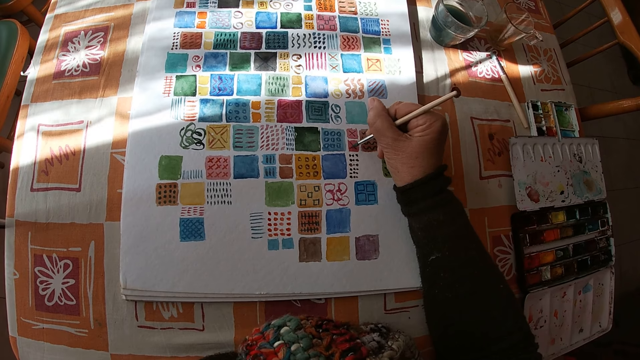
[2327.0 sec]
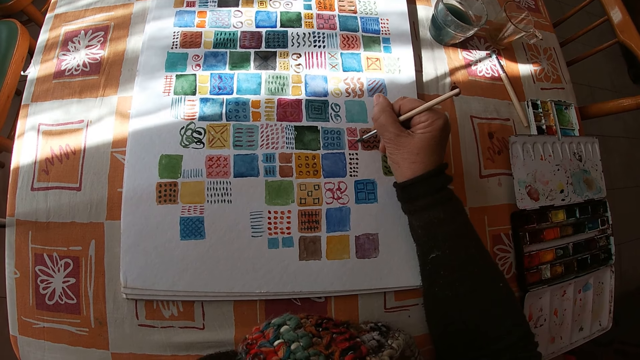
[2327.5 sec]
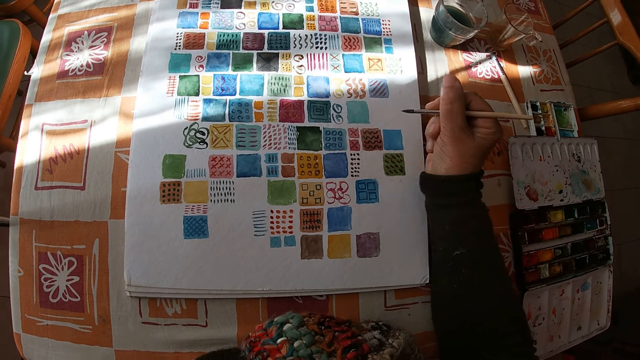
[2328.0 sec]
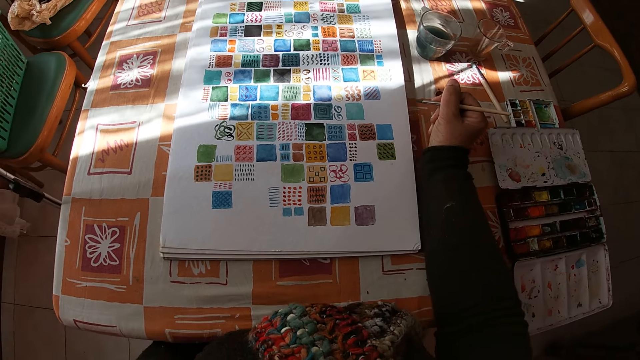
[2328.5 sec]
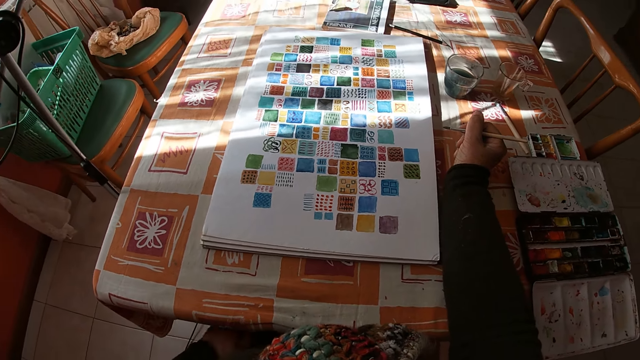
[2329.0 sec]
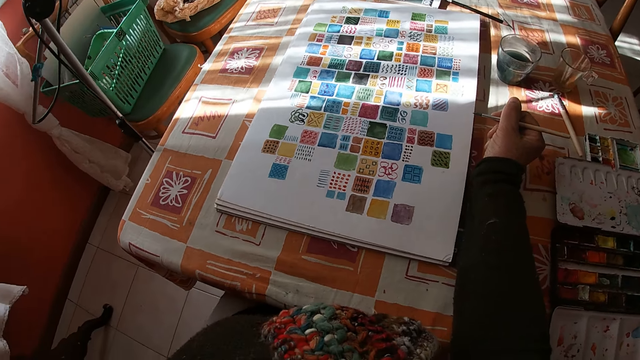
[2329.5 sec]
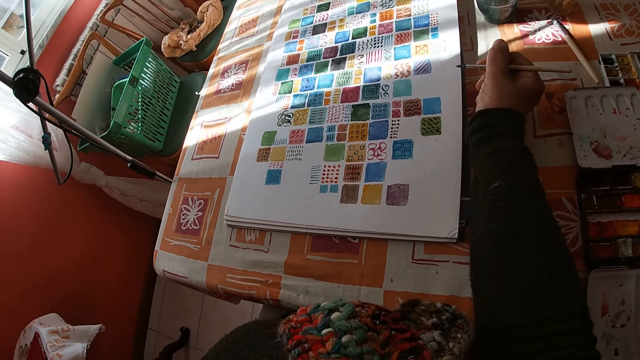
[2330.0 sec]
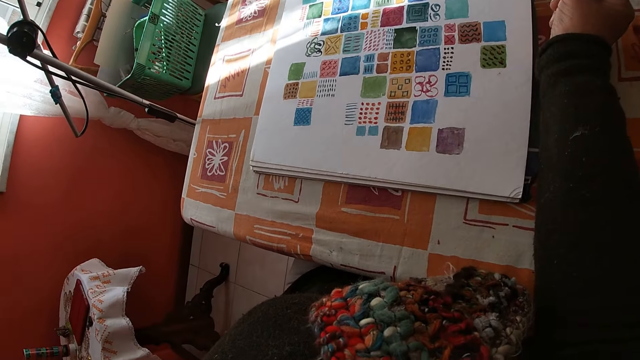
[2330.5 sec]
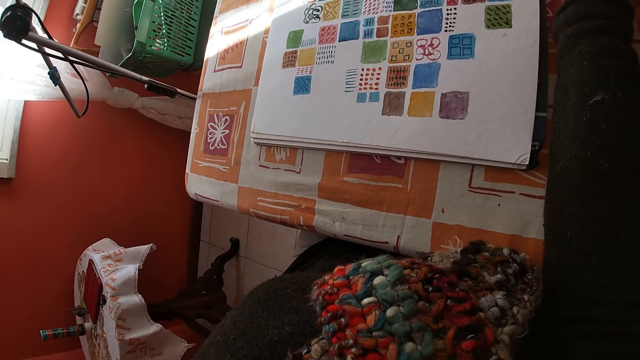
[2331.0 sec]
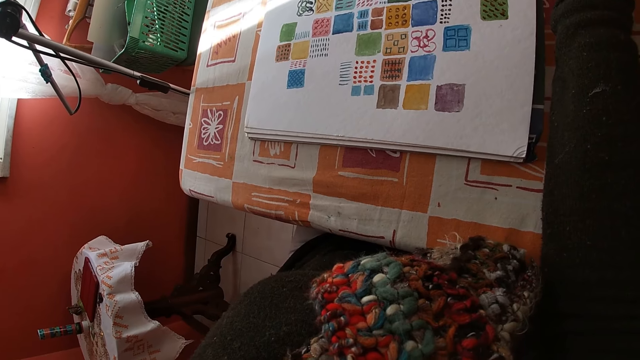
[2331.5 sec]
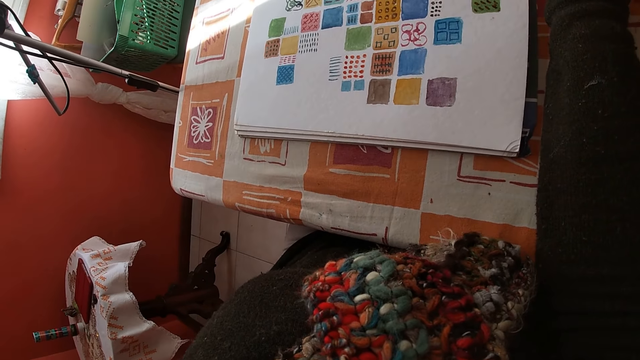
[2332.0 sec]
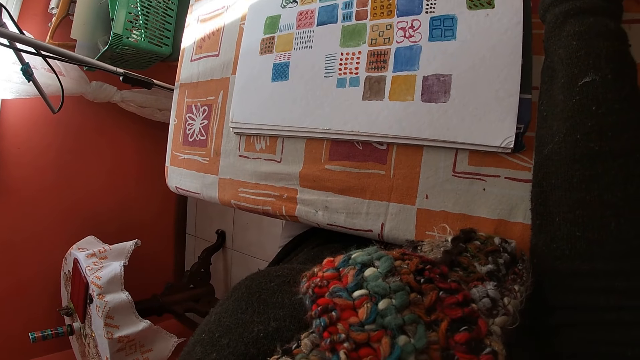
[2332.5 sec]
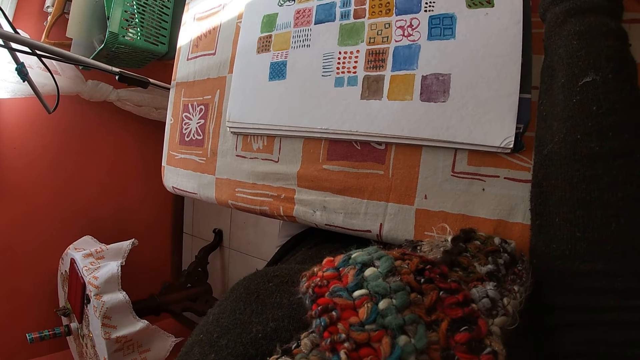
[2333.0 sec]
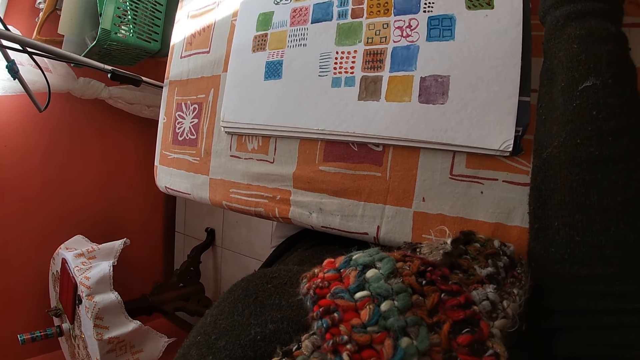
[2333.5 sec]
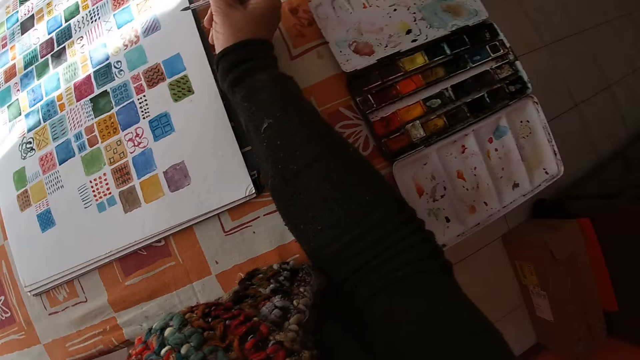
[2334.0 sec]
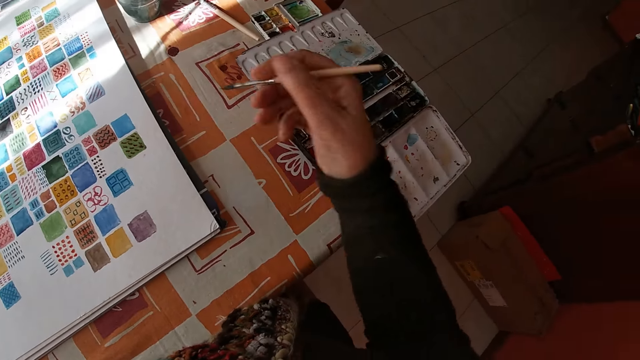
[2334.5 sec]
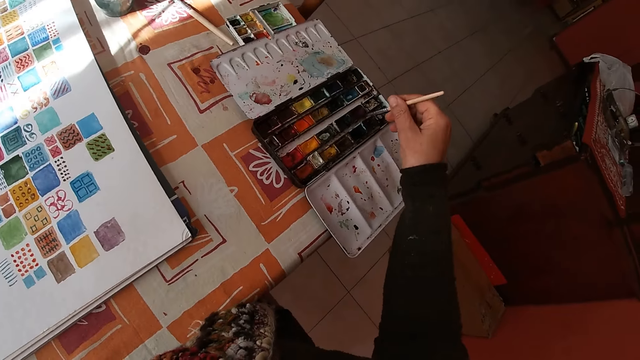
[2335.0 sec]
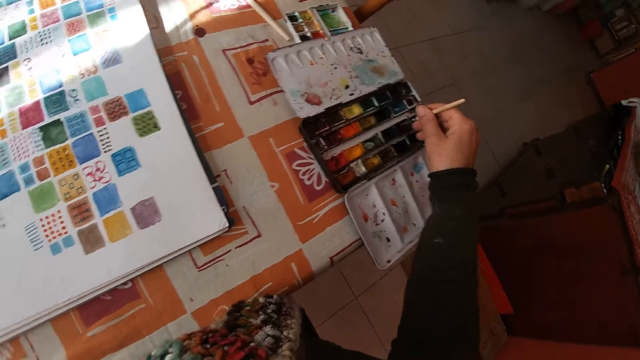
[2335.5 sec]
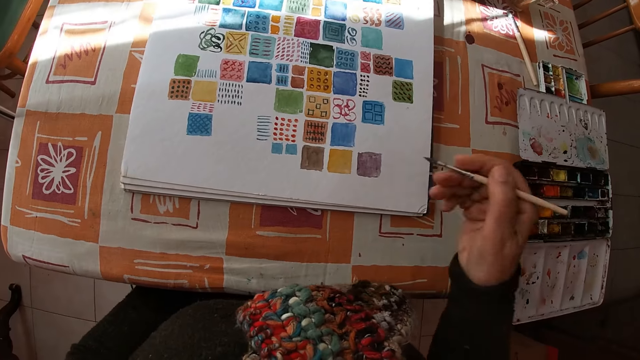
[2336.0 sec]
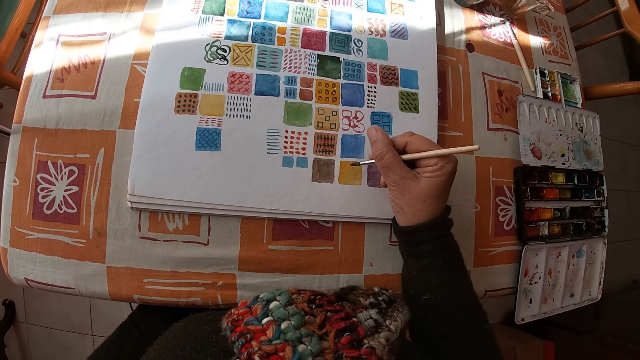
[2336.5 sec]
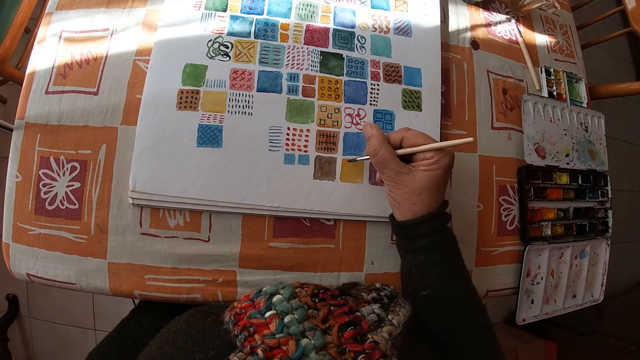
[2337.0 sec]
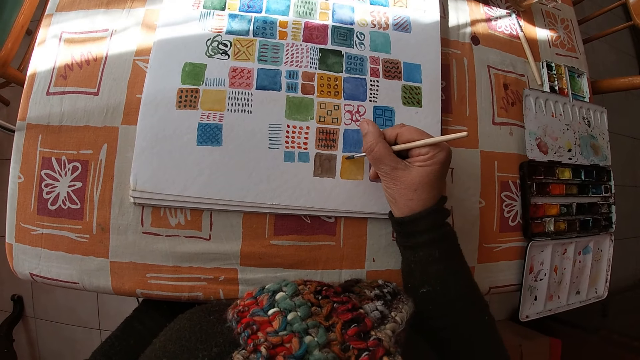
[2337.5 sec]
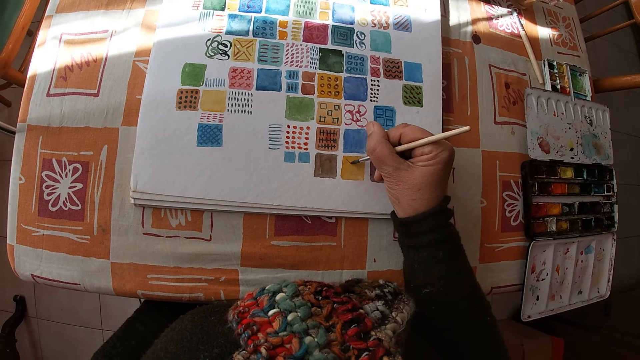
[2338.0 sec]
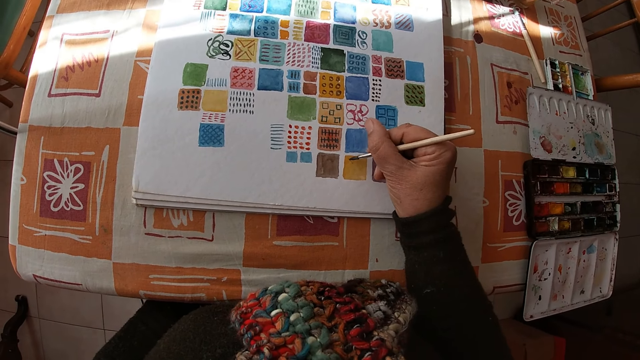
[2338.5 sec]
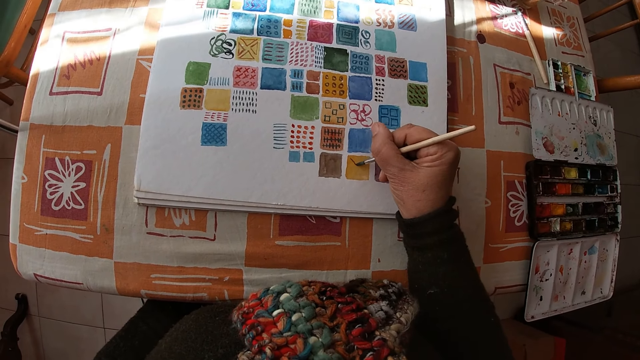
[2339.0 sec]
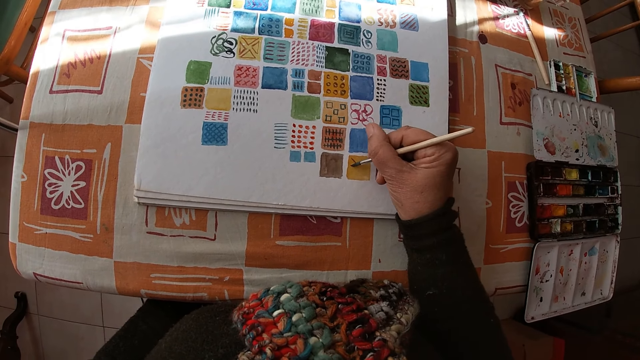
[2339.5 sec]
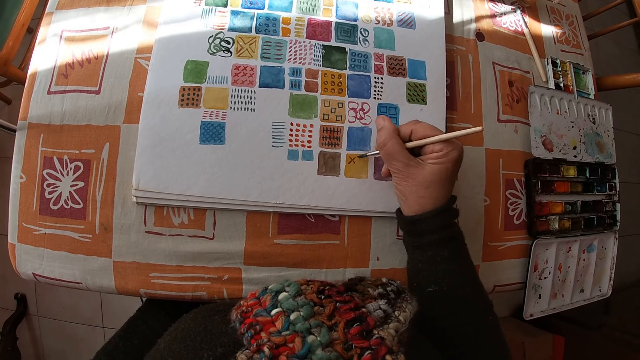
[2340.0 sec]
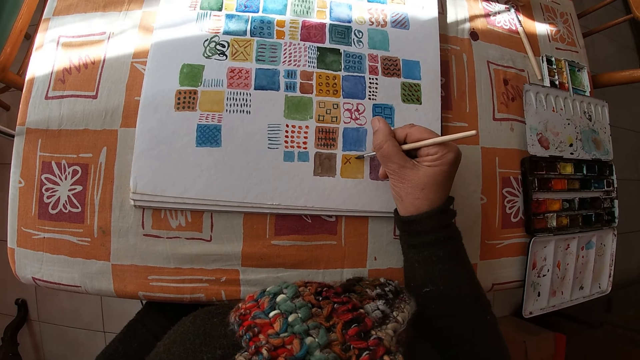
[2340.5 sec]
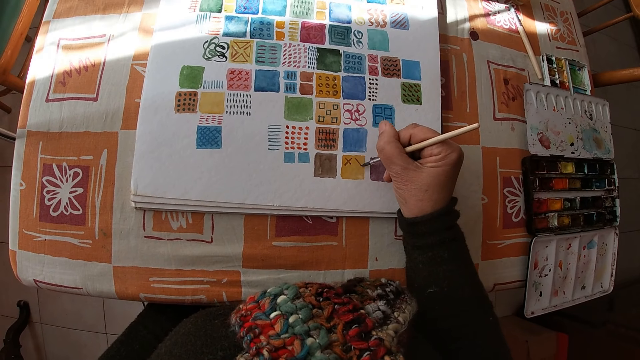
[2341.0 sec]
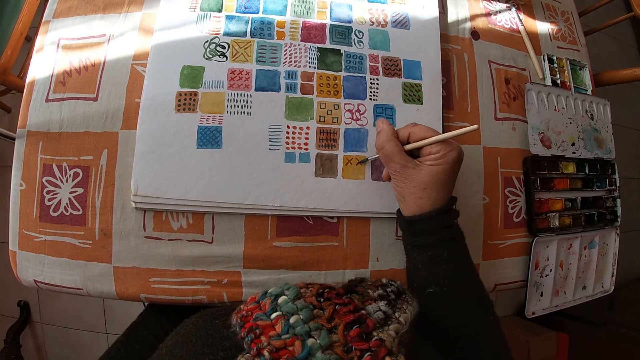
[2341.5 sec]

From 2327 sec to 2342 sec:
The camera wearer holds the paintbrush and looks at the drawing. She dips the paintbrush in the color palette on the table with her right hand. She paints on the canvas pad on the table with the paintbrush in her right hand.

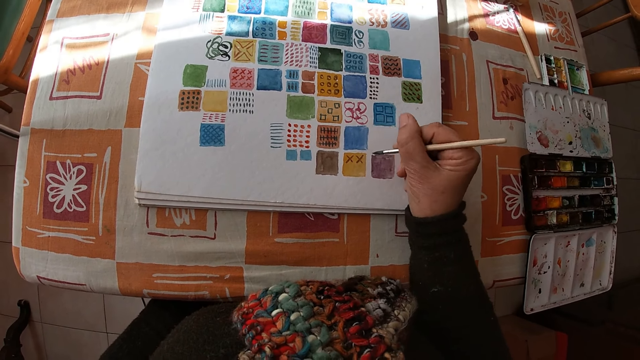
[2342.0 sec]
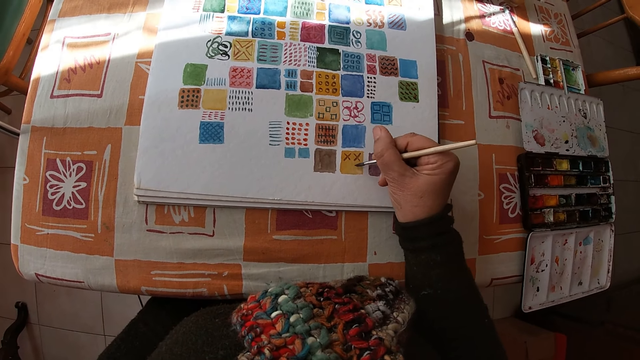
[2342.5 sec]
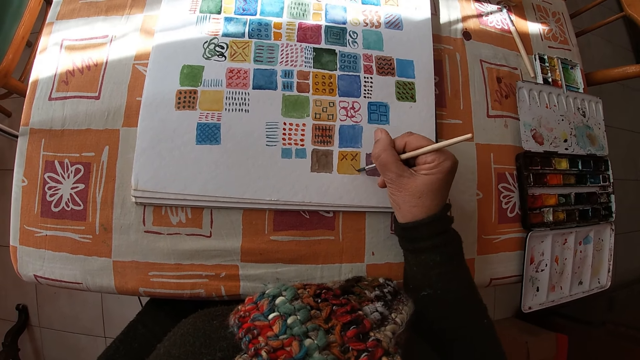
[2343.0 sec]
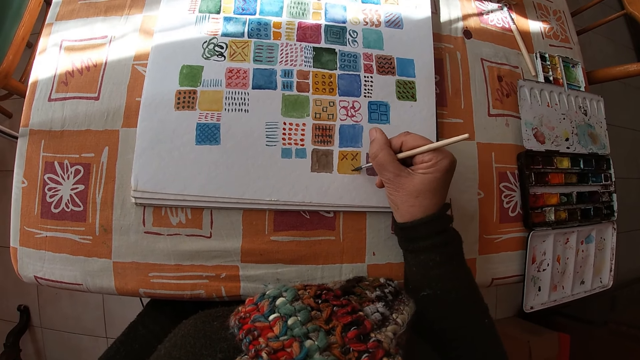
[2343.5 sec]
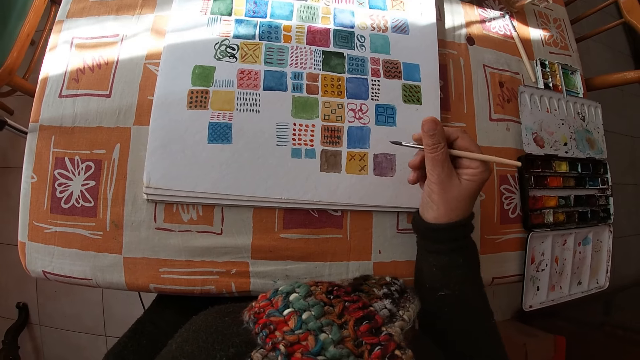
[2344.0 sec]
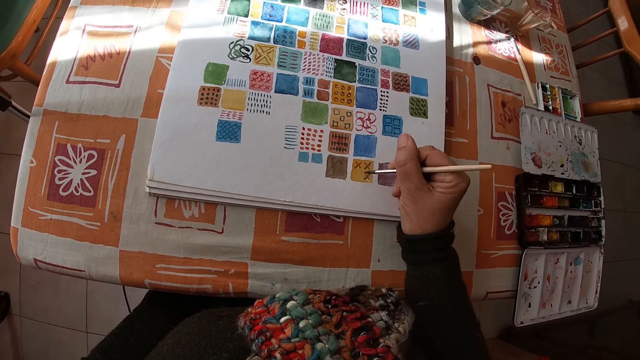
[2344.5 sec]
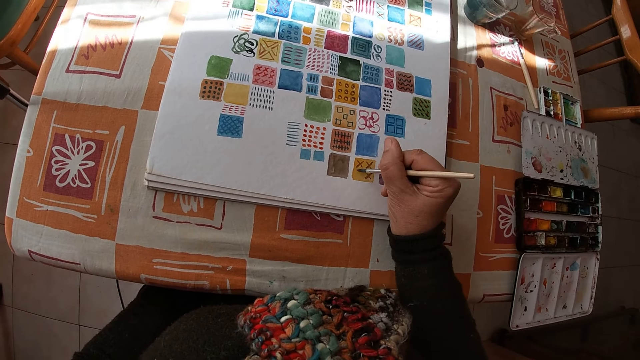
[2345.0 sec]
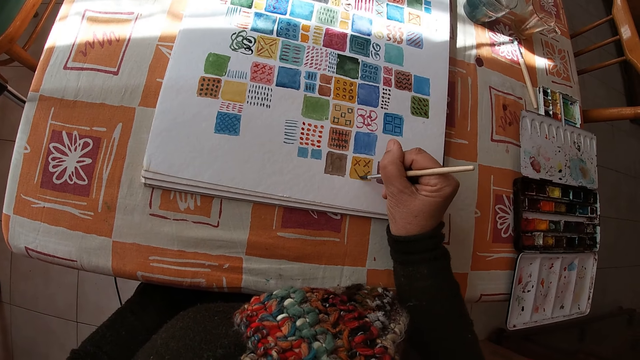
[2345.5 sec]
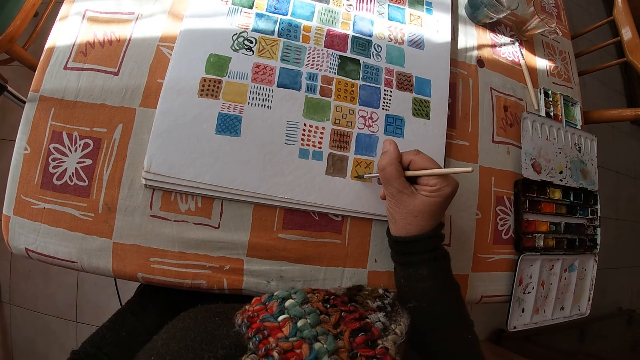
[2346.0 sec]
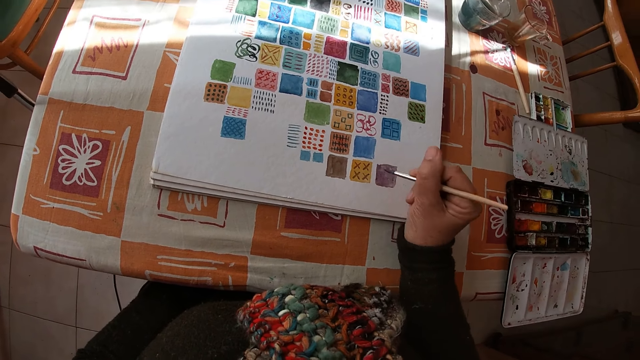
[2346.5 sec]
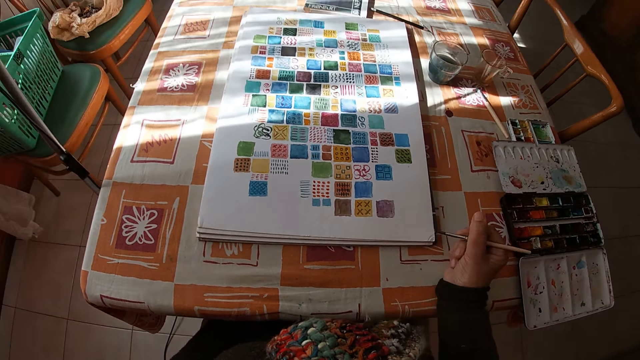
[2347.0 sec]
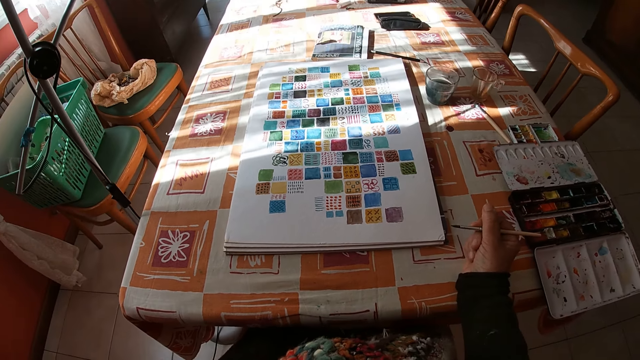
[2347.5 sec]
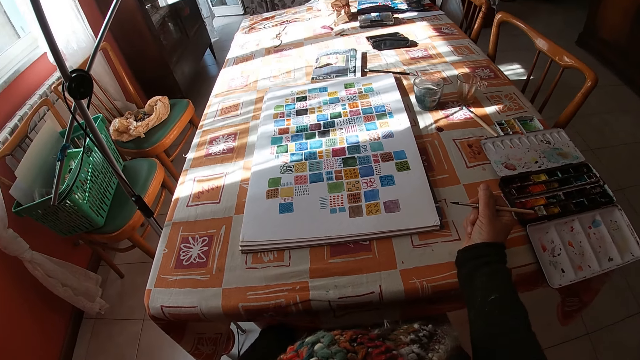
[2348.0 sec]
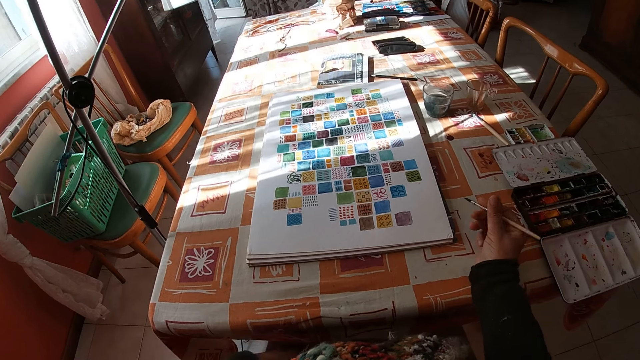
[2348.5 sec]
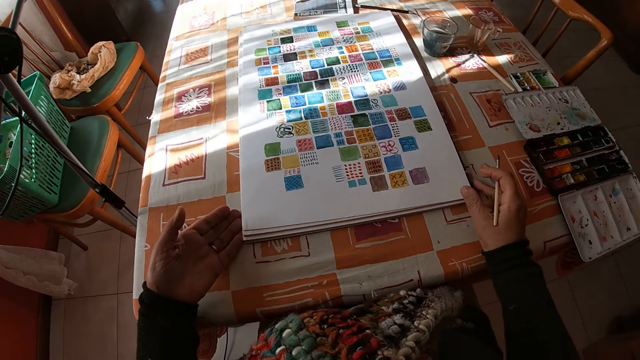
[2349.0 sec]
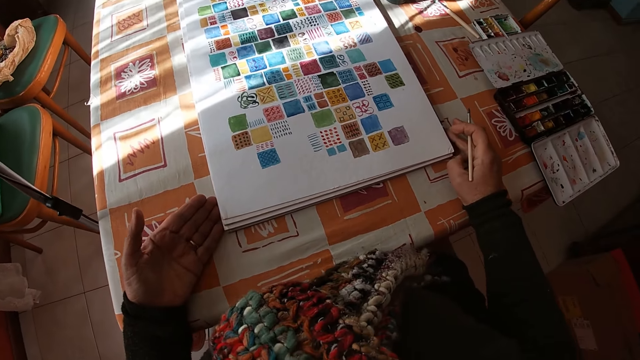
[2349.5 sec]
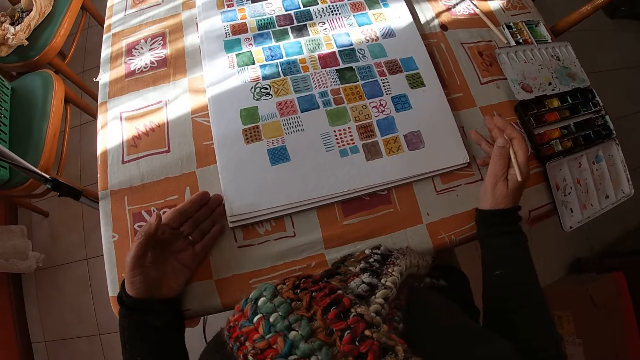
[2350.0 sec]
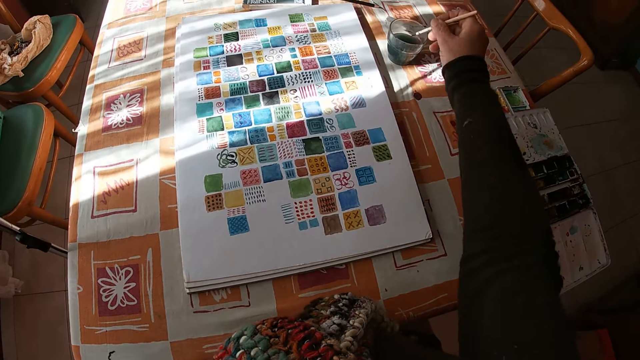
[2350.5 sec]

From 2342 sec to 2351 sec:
The camera wearer holds the paintbrush. She places her right hand on the table in the room. She looks at the drawing. She adjusts the canvas pad on the table with both hands. She holds the drawing.
